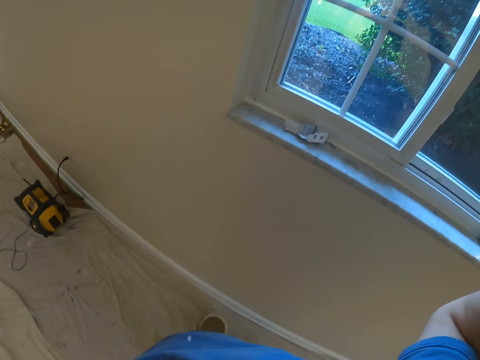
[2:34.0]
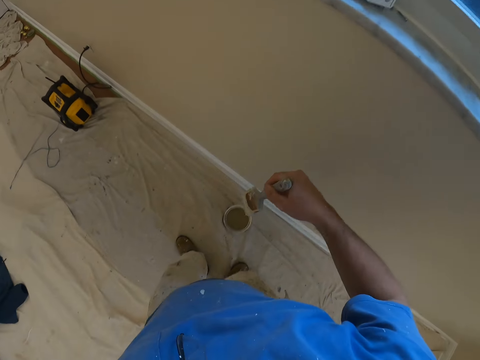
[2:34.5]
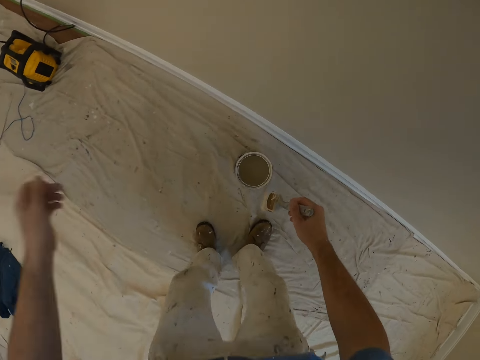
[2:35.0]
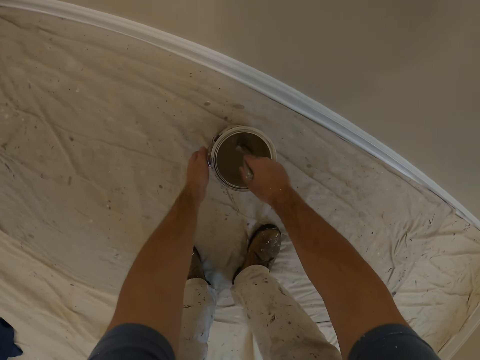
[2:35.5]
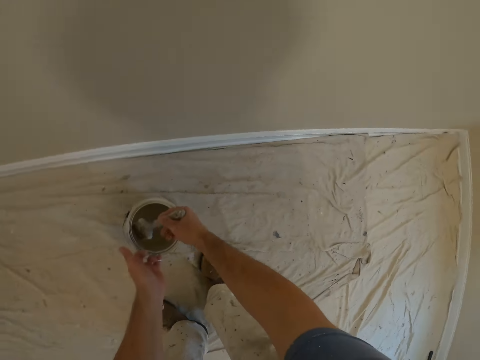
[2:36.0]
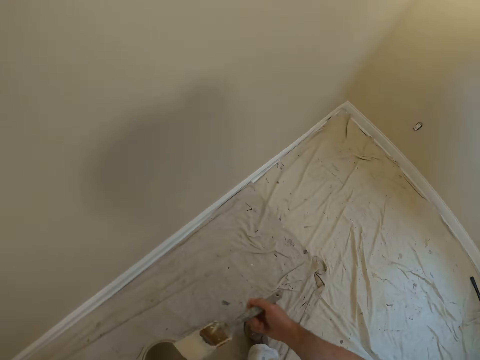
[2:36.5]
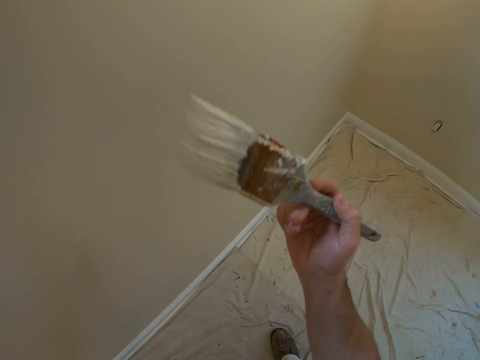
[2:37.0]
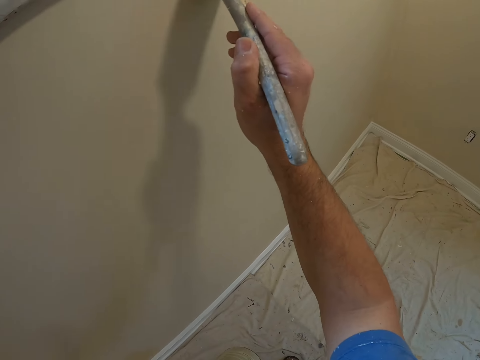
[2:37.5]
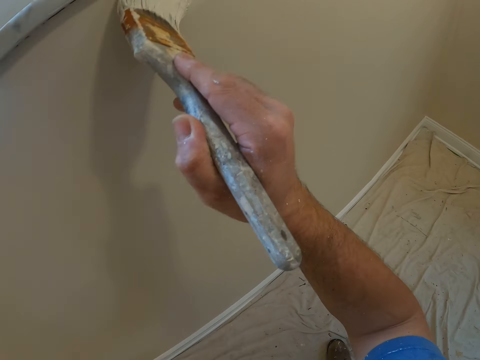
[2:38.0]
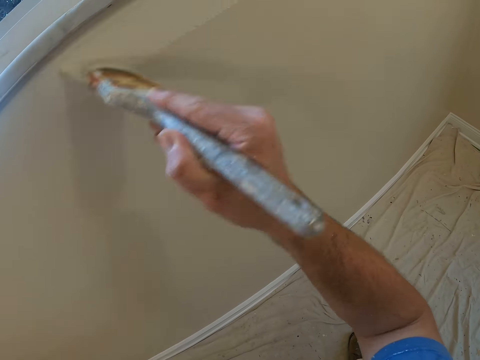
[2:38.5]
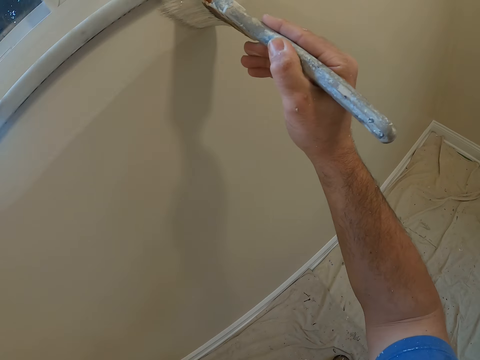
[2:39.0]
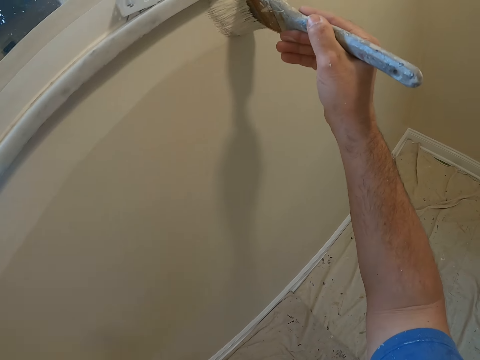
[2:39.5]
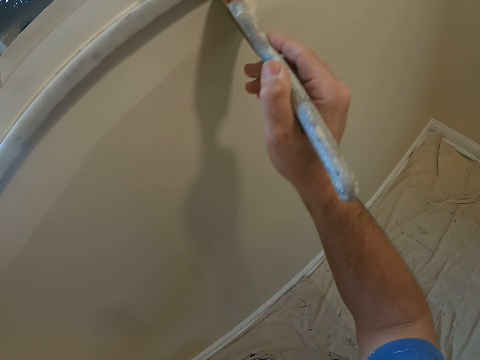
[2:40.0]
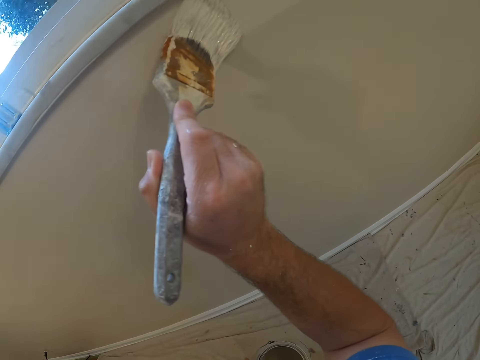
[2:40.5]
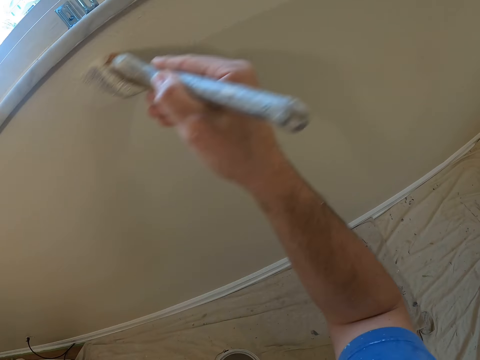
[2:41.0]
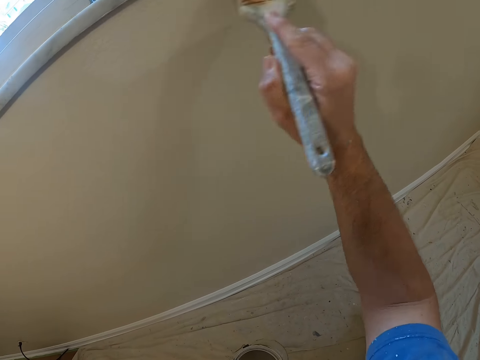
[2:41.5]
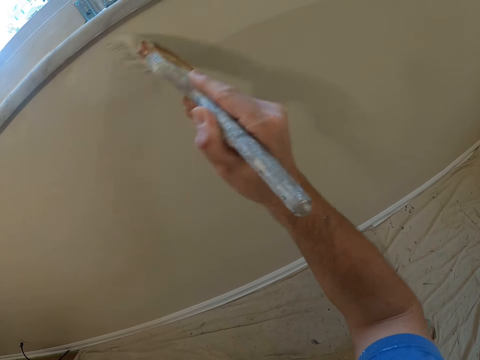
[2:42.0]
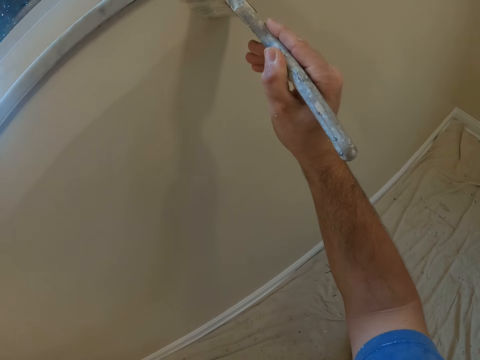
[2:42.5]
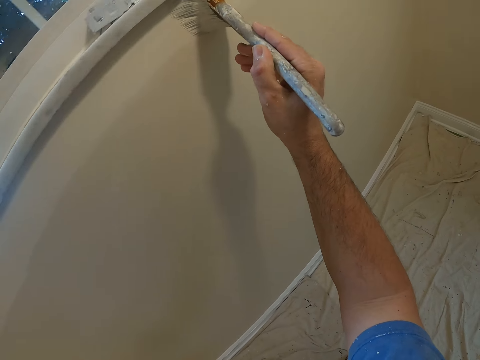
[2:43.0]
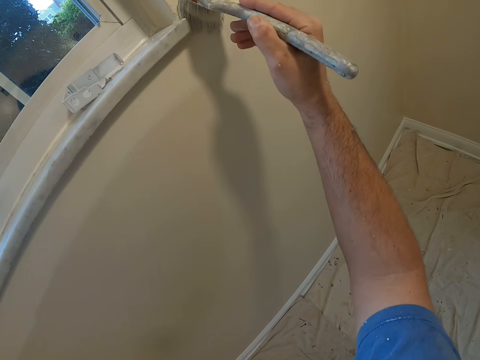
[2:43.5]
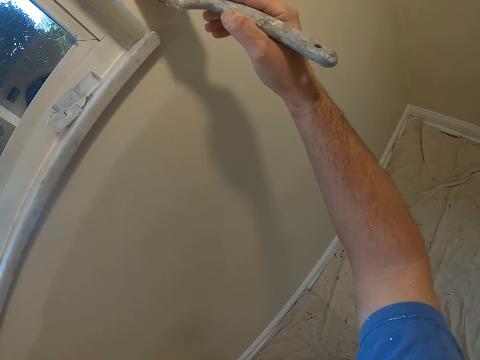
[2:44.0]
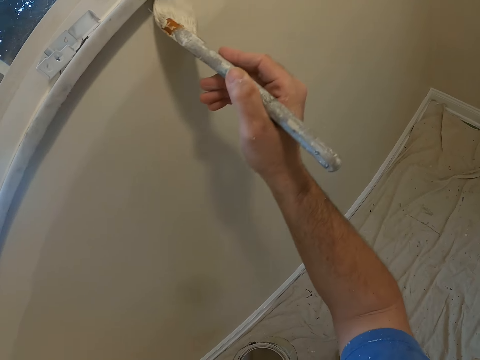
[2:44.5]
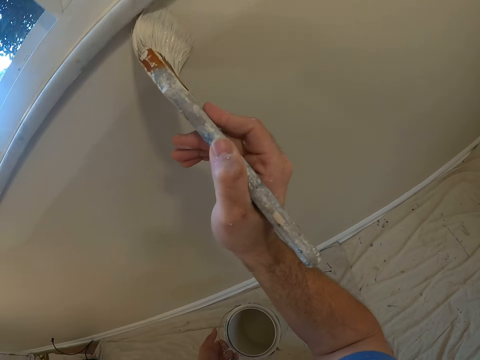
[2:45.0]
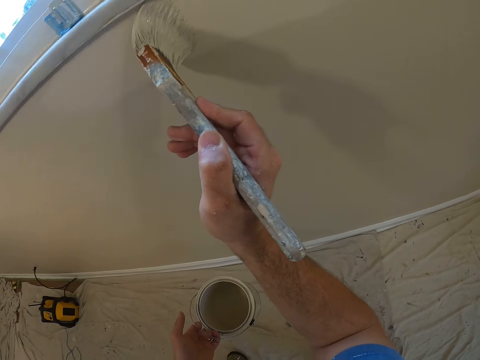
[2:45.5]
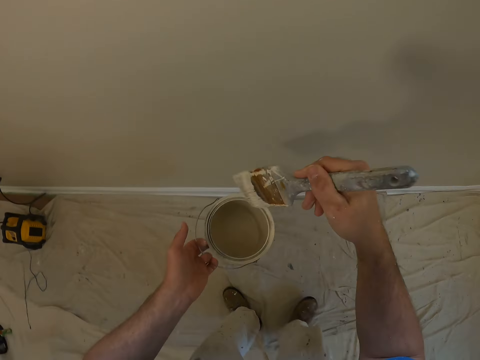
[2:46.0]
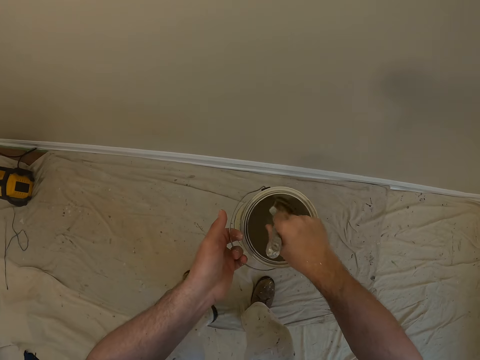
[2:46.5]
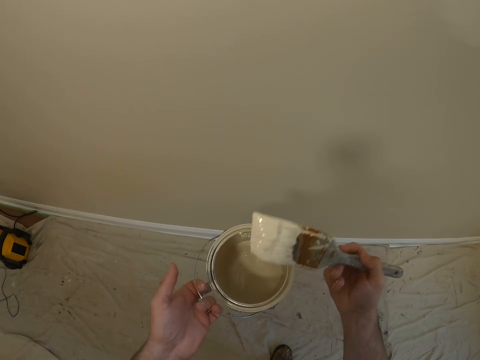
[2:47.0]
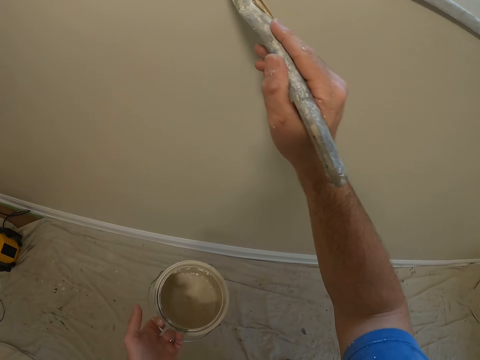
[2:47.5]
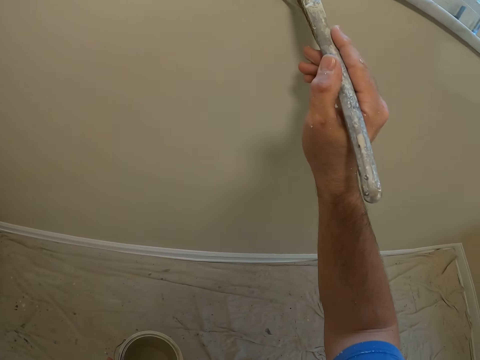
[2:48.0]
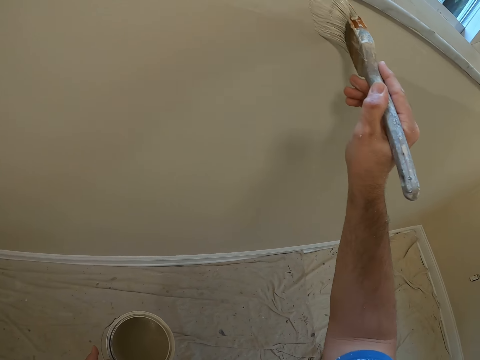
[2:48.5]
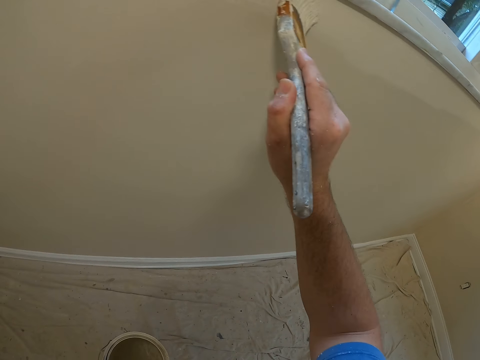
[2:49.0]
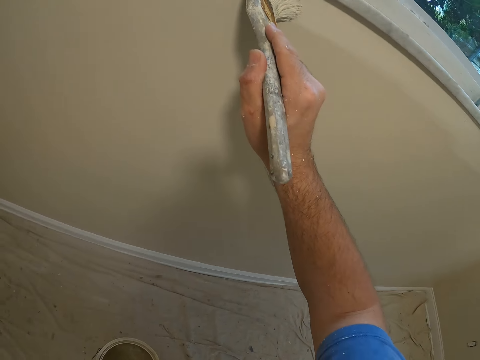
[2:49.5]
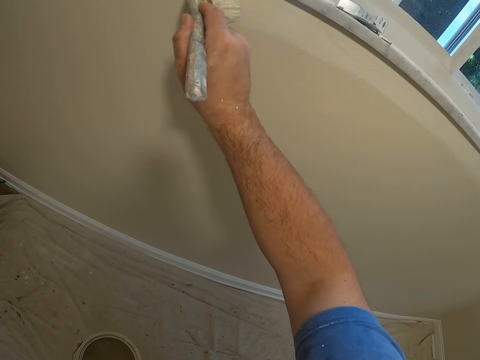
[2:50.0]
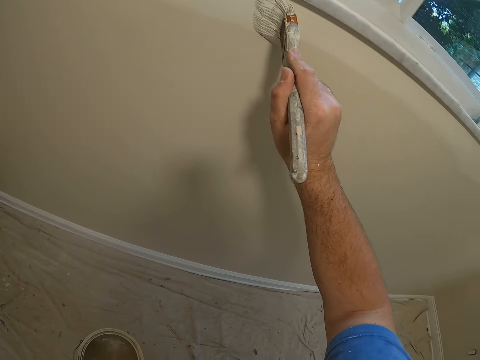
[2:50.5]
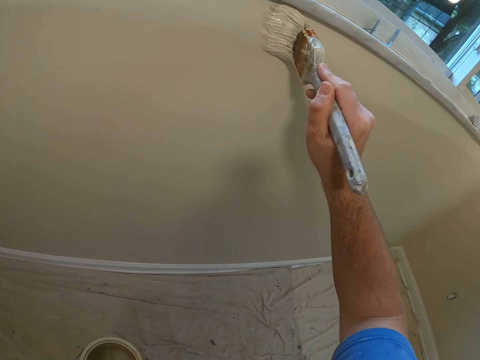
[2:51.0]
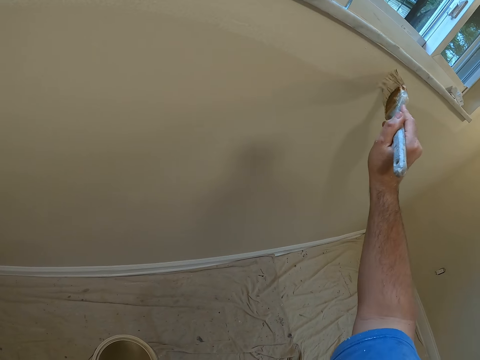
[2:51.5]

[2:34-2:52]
The camera wearer dips the paint brush into the paint bucket. He takes the paint bucket from the floor with his left hand. He paints the wall of the room with the paint brush. He dips the paint brush into the paint bucket. He paints the wall of the room with the paint brush.

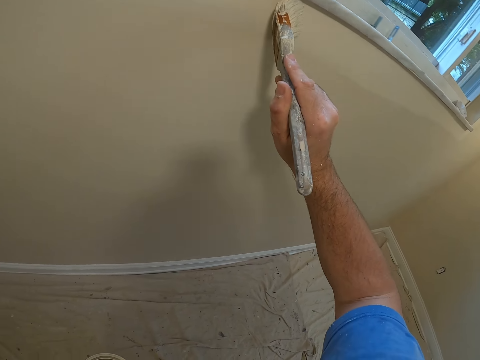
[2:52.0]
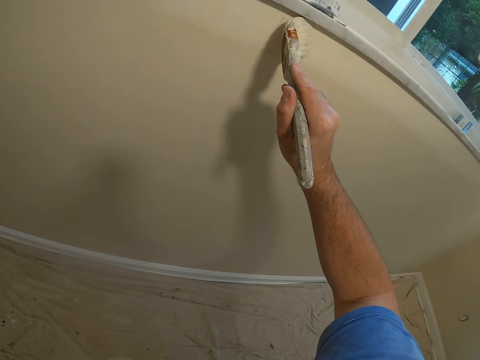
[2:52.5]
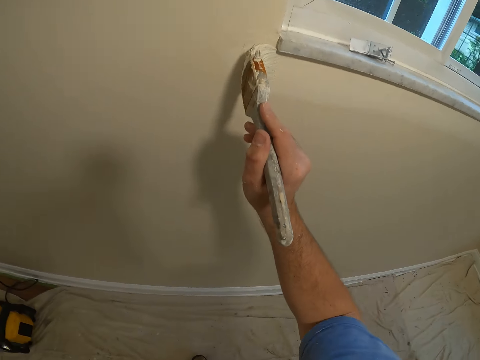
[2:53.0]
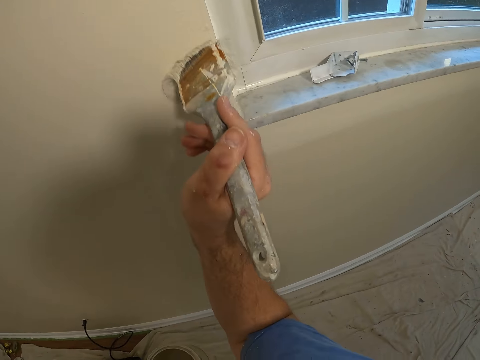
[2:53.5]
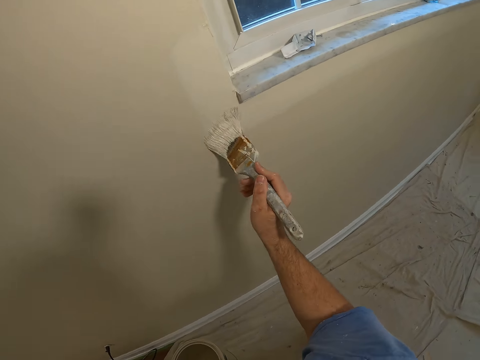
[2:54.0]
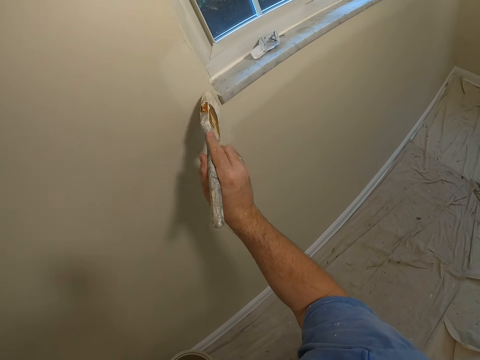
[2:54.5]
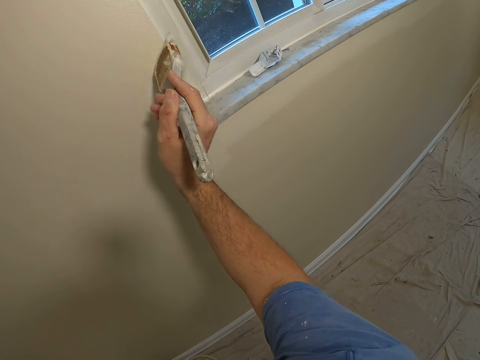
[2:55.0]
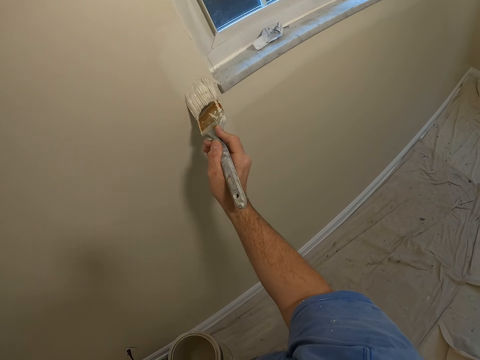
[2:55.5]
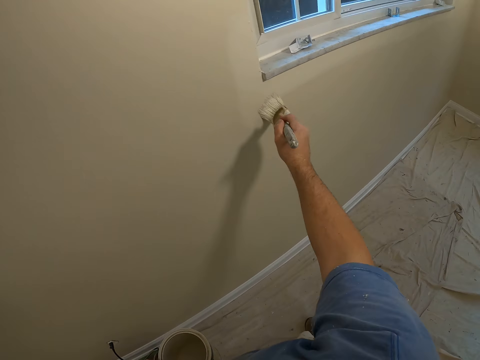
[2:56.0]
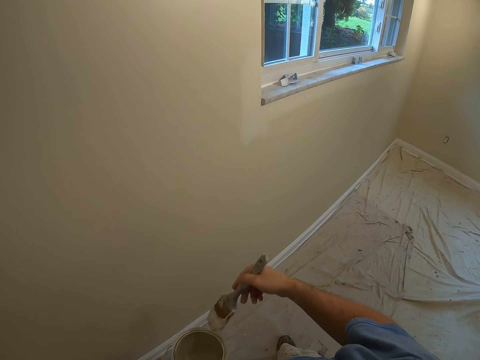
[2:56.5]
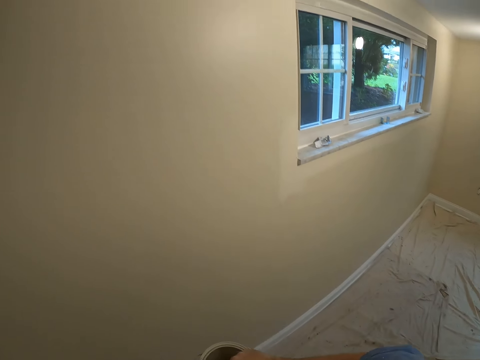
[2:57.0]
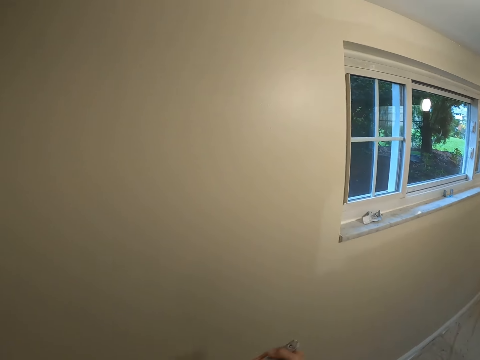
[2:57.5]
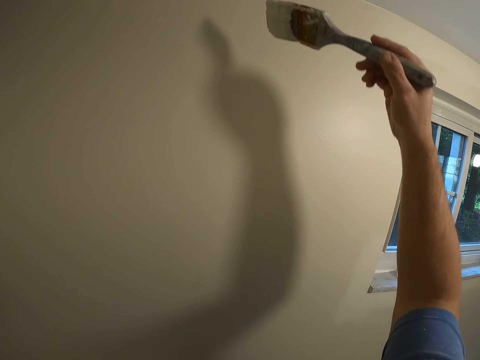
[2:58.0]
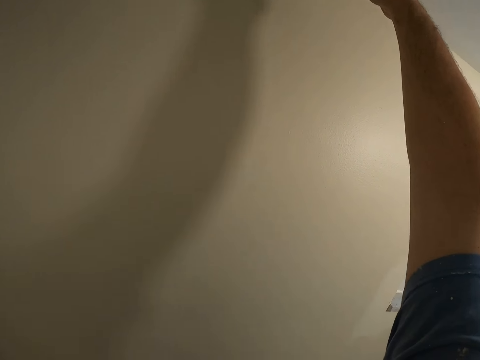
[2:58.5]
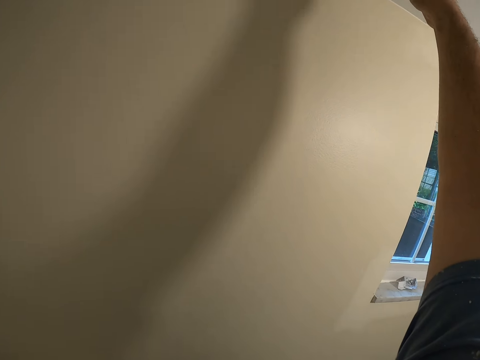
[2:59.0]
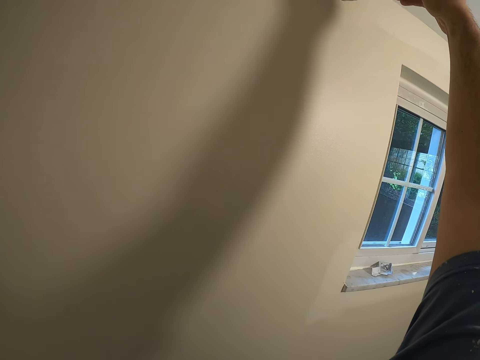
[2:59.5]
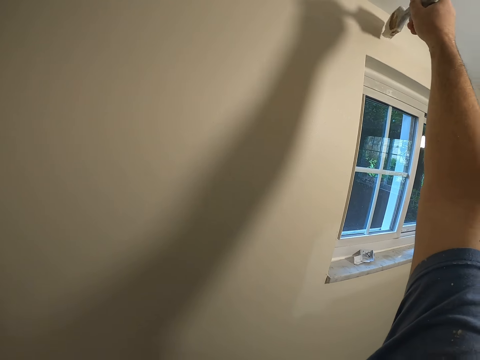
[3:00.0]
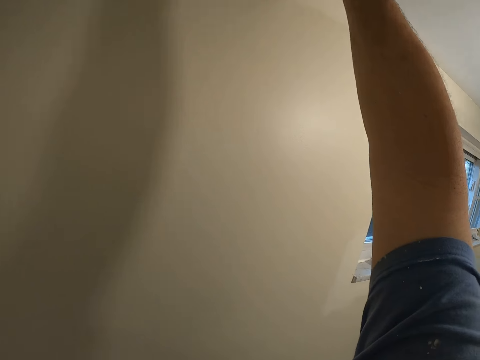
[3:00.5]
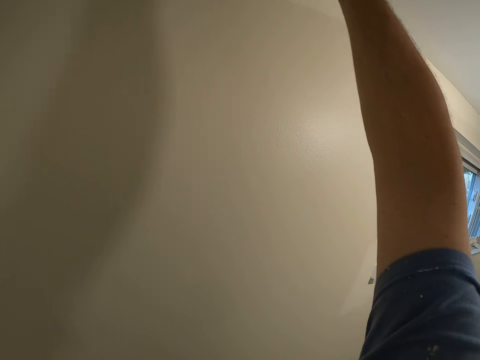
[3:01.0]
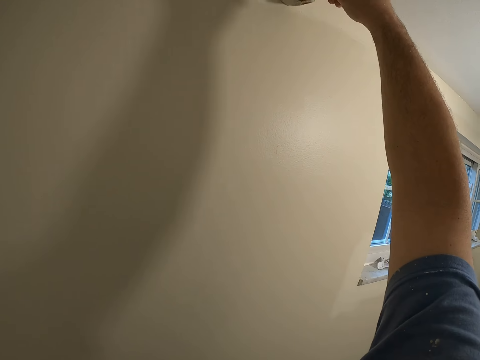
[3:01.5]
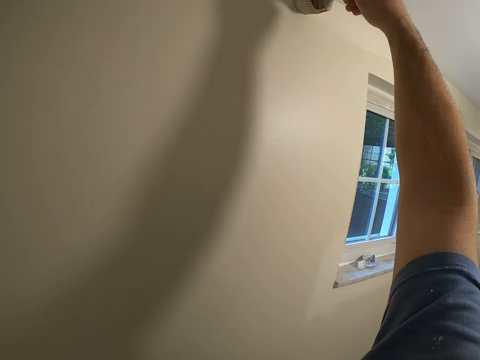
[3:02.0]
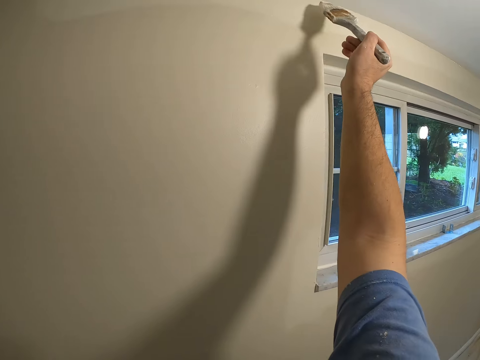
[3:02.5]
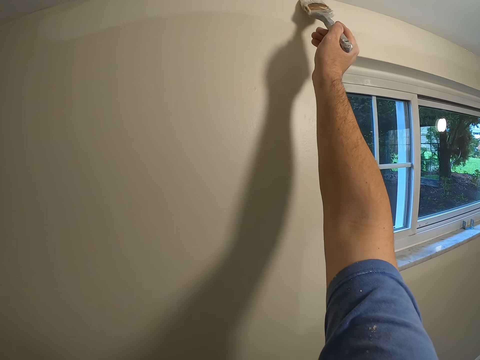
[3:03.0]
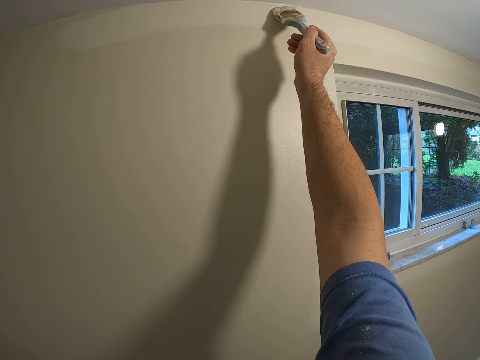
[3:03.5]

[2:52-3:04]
The camera wearer dips the paint brush into the paint bucket. They paint the wall of the room with the paint brush.
